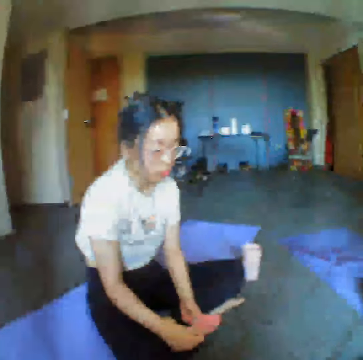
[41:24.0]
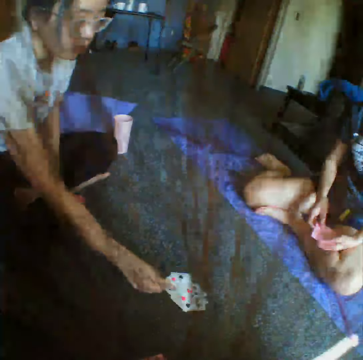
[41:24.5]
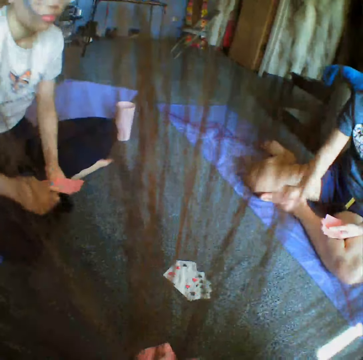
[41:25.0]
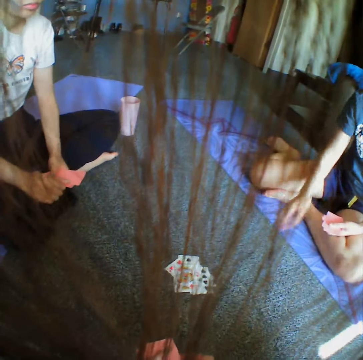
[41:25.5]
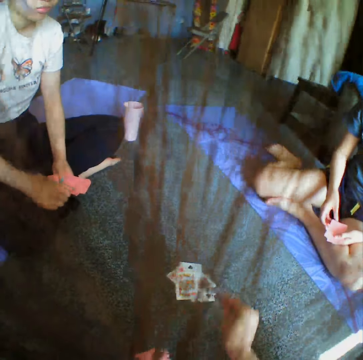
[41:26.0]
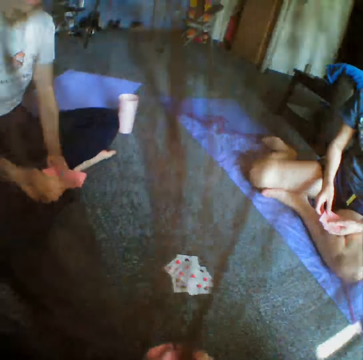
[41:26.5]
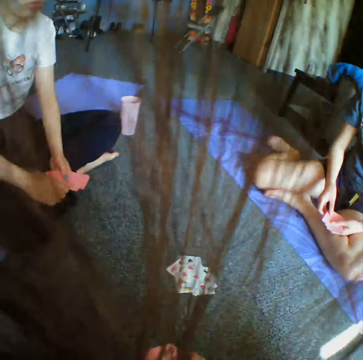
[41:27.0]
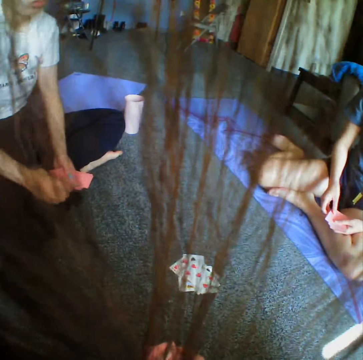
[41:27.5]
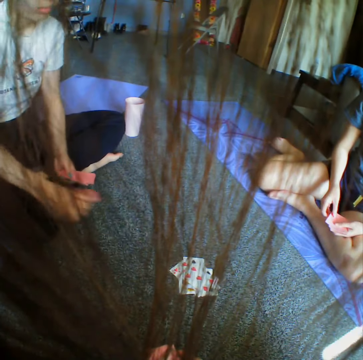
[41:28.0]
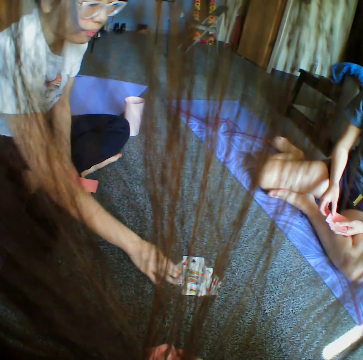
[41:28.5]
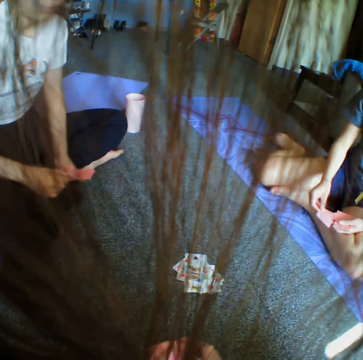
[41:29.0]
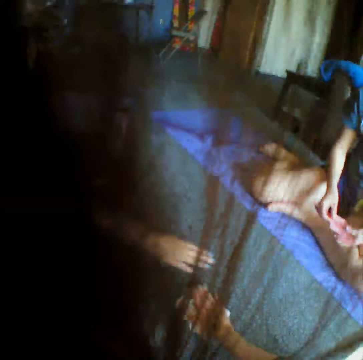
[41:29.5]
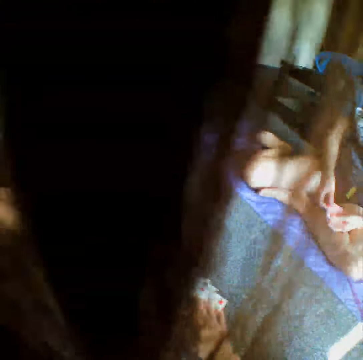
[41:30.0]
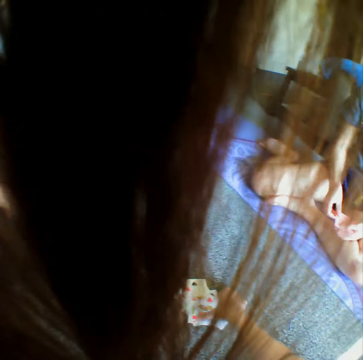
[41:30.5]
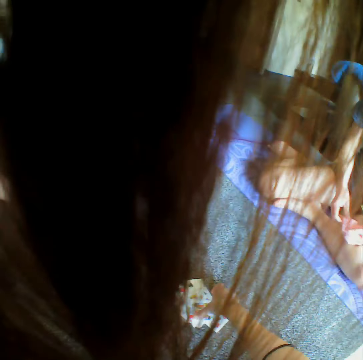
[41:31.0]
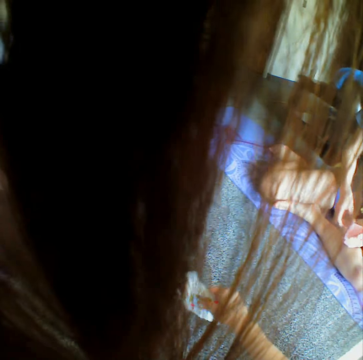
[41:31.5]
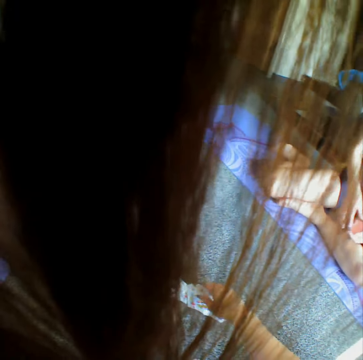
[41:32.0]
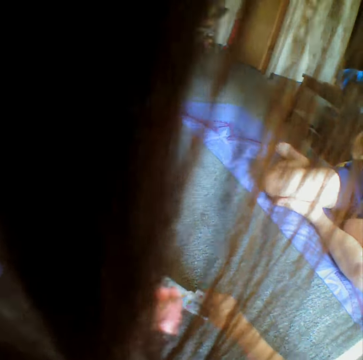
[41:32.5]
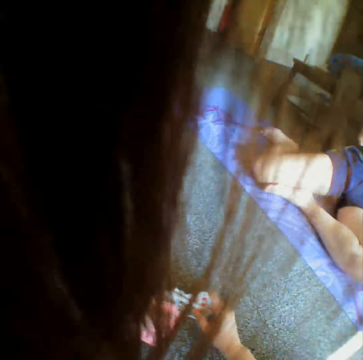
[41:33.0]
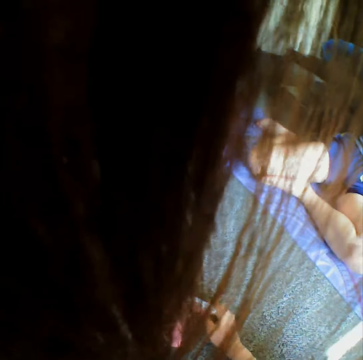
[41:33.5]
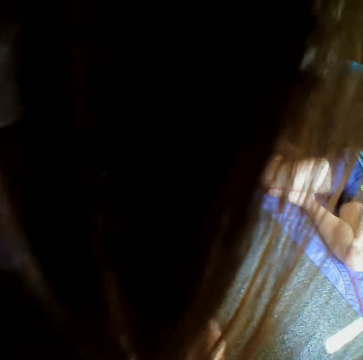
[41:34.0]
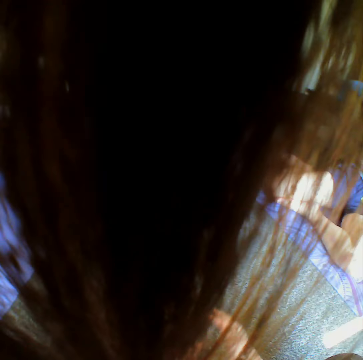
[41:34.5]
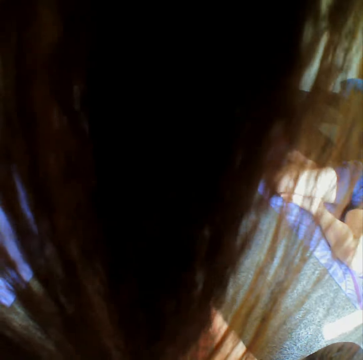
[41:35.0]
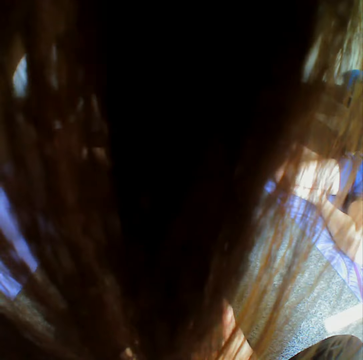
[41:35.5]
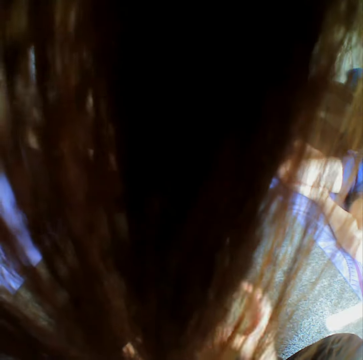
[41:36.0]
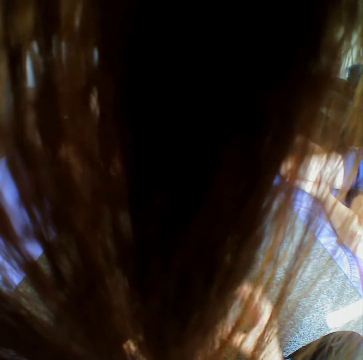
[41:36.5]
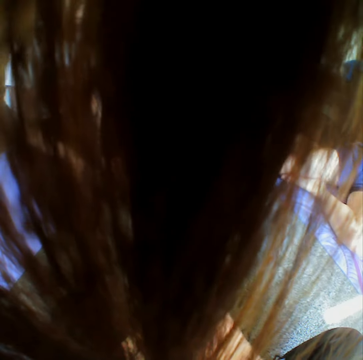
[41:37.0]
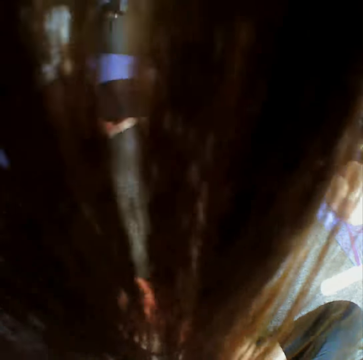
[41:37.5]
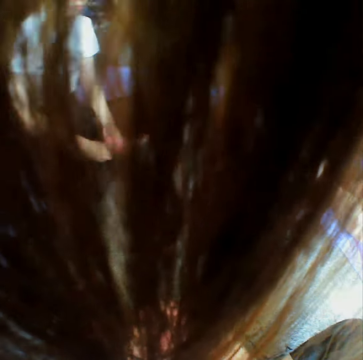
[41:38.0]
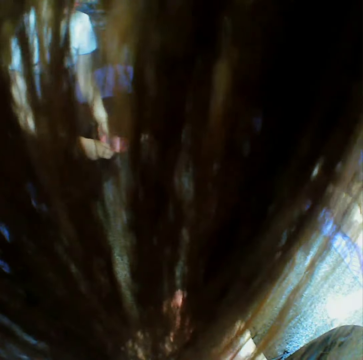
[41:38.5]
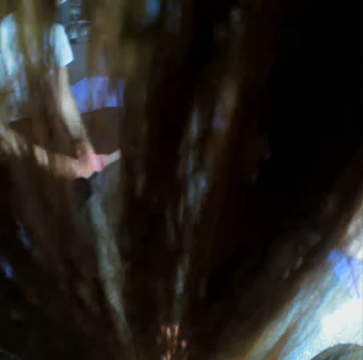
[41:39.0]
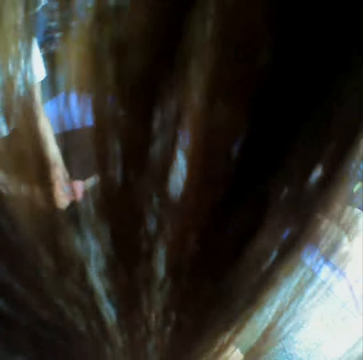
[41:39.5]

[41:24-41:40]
A woman throws the card on the floor. Another woman throws the cards on the floor. The first woman throws the card on the floor. The camera wearer places a card on the floor. They hold the cards on the floor, tap the card on the floor, collect all the cards on the floor and reshuffle the cards on the hands.

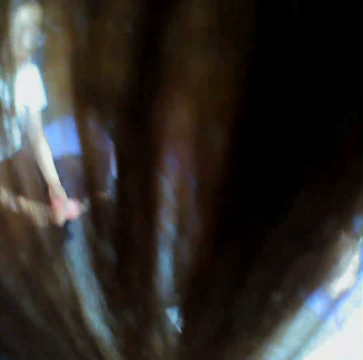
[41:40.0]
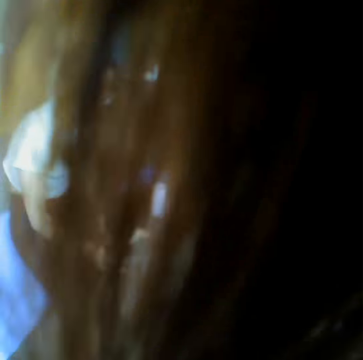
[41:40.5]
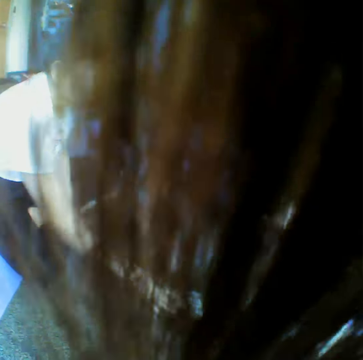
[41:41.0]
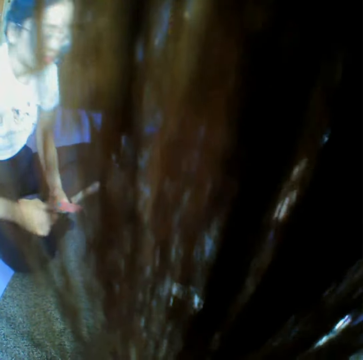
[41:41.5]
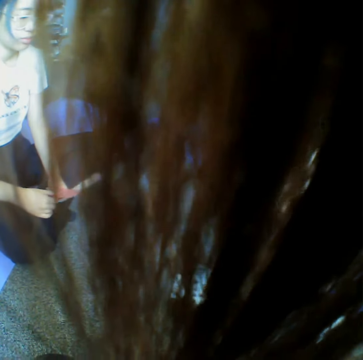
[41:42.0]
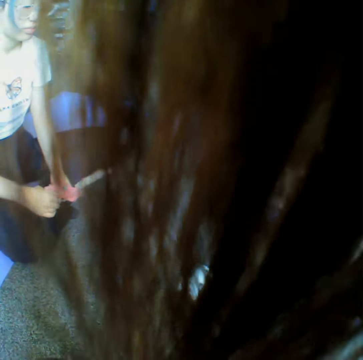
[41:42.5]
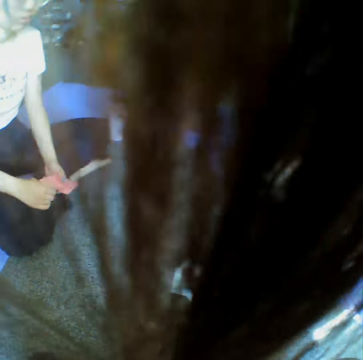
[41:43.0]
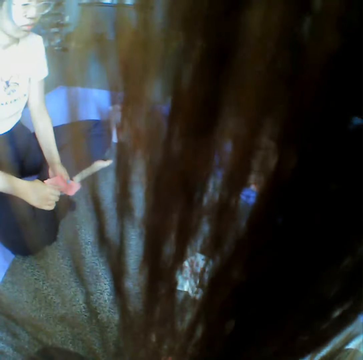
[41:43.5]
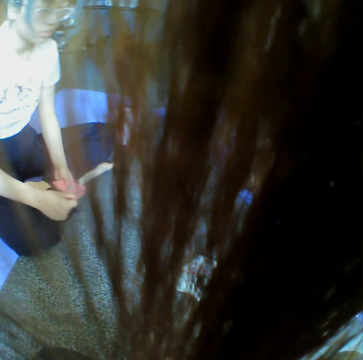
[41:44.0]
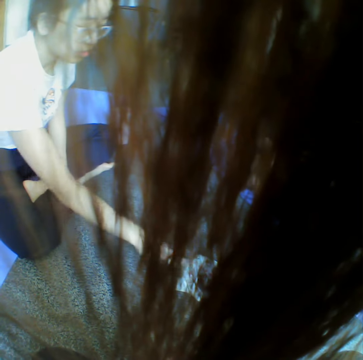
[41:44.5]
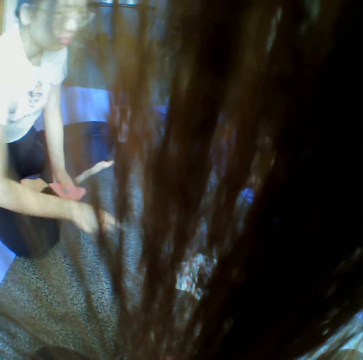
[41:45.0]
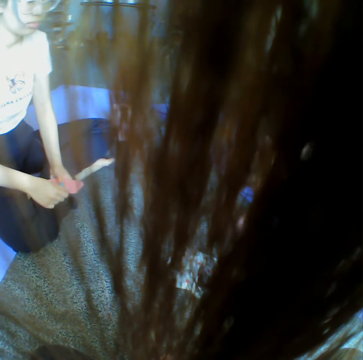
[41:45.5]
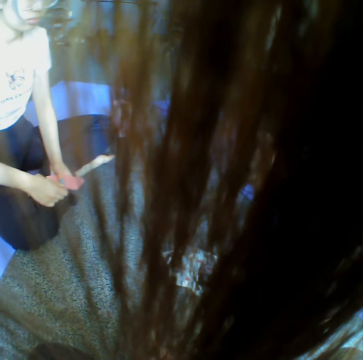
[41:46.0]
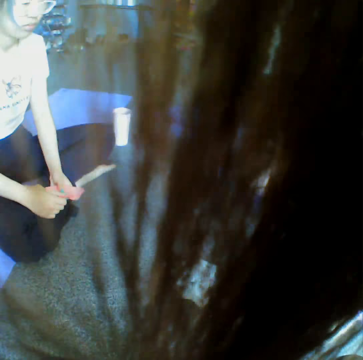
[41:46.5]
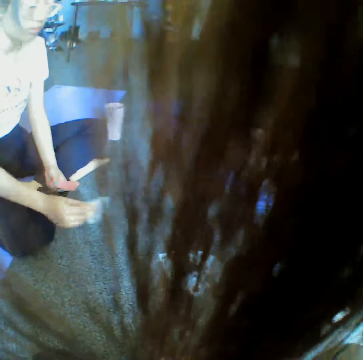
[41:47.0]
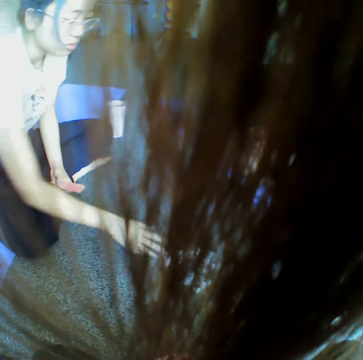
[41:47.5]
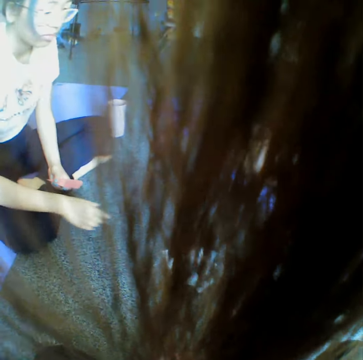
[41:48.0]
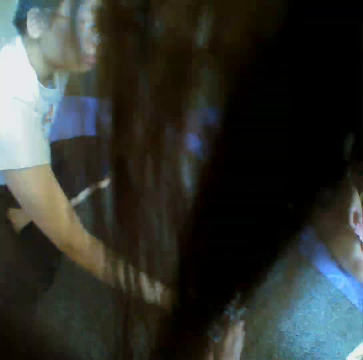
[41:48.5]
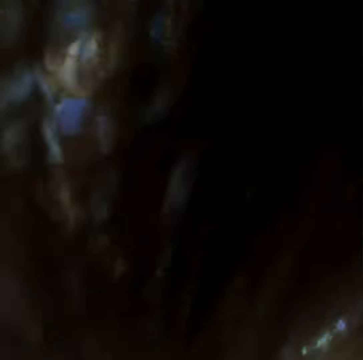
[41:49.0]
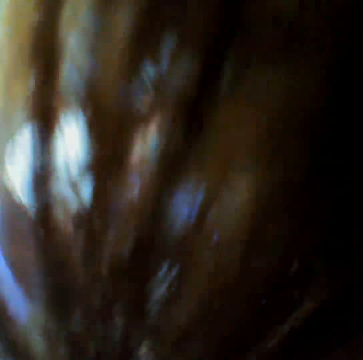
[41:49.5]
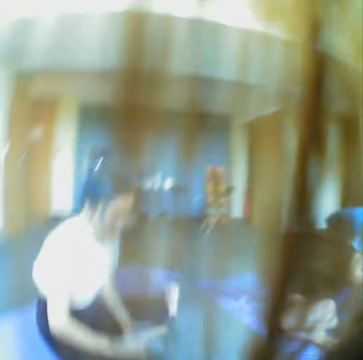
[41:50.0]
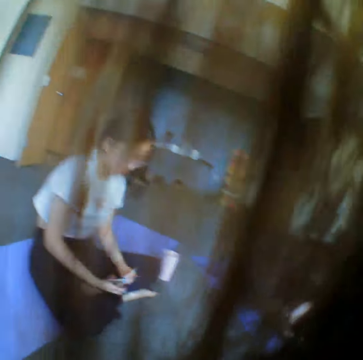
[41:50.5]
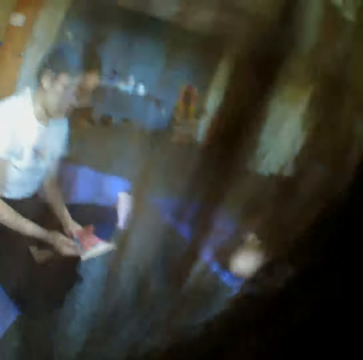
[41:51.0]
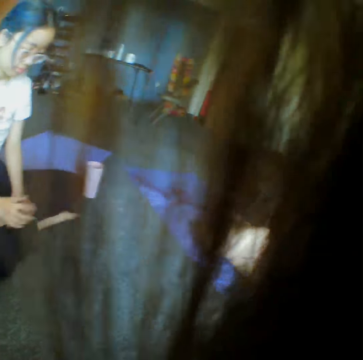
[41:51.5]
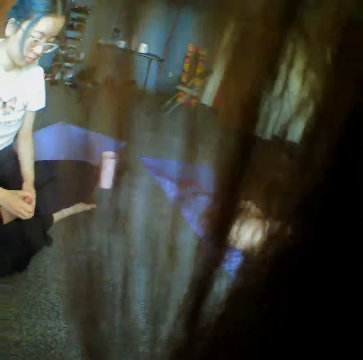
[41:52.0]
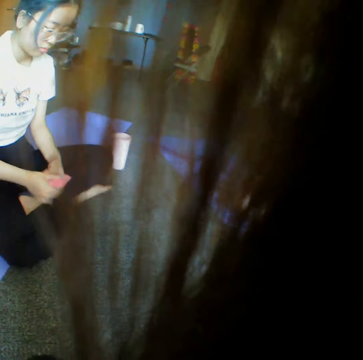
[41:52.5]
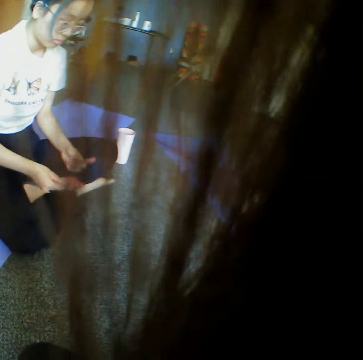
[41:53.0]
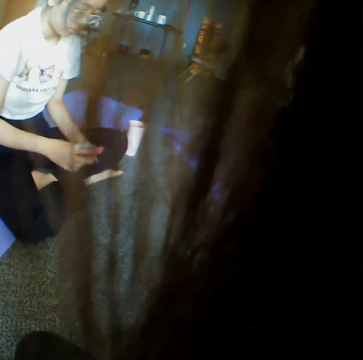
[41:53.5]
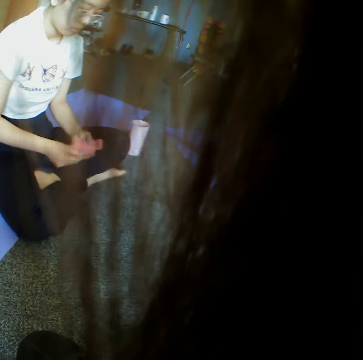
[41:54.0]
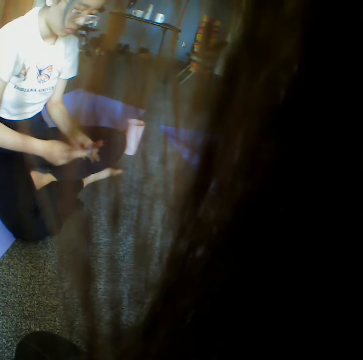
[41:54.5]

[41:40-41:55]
A woman throws the card on the floor. Another woman throws the card on the floor. The first woman throws the card on the floor. The other woman throws the card on the floor. The first woman throws the card on the floor, taps the card on the floor, collects all the cards on the floor and reshuffles the cards on the hands.

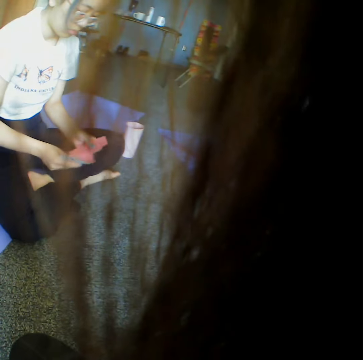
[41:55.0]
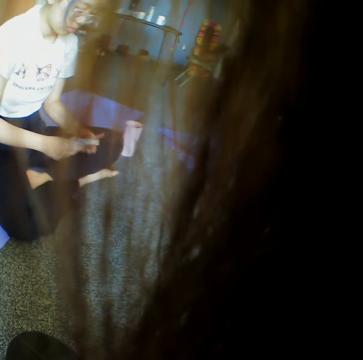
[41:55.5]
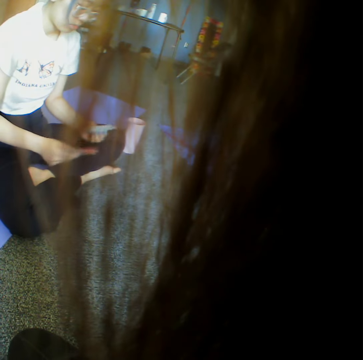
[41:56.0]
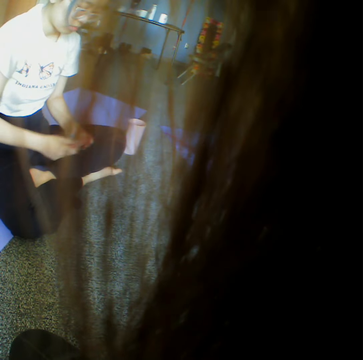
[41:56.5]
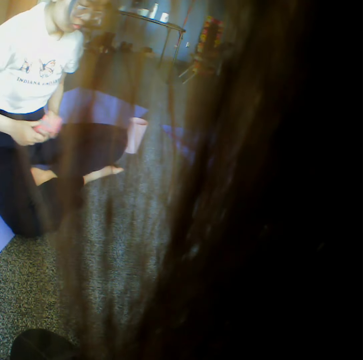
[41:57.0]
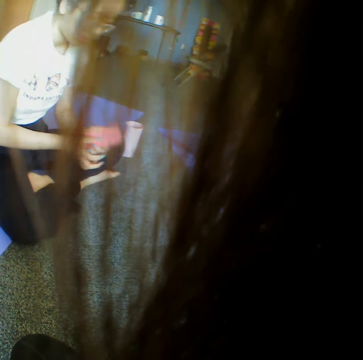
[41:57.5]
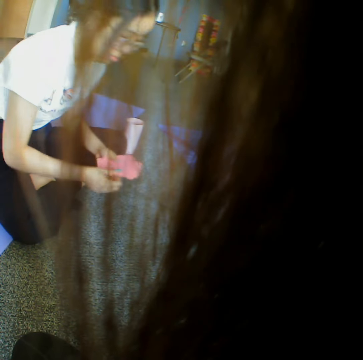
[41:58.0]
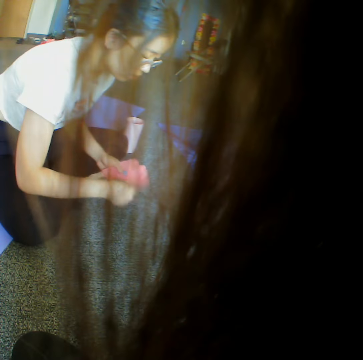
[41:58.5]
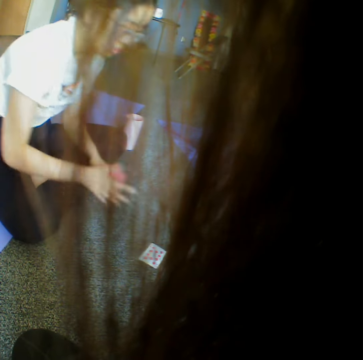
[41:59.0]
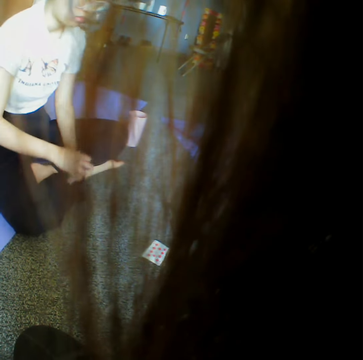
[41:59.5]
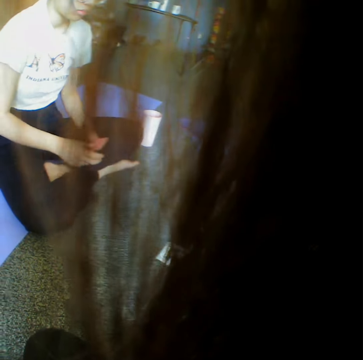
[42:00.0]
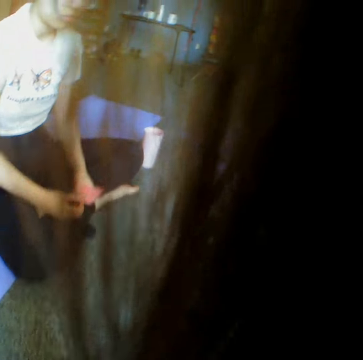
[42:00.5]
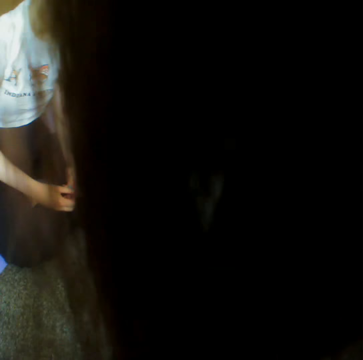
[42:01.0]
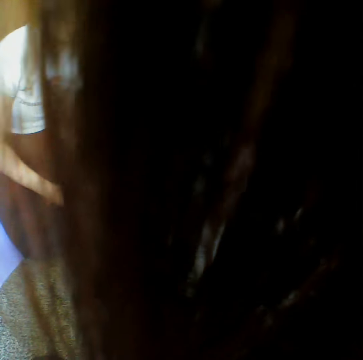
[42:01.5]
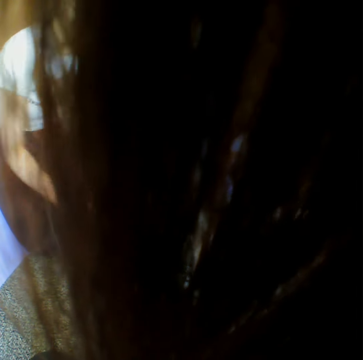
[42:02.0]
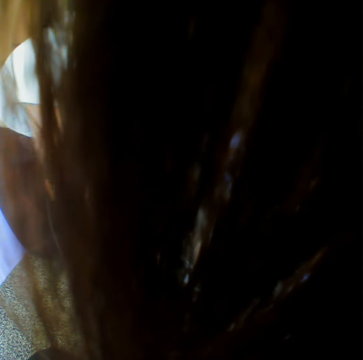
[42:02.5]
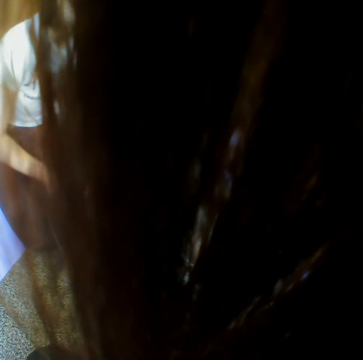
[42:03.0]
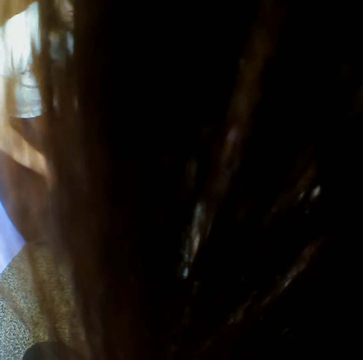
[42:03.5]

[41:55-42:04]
A woman throws the card on the floor. Another woman throws the card on the floor. The first woman throws the card on the floor.
